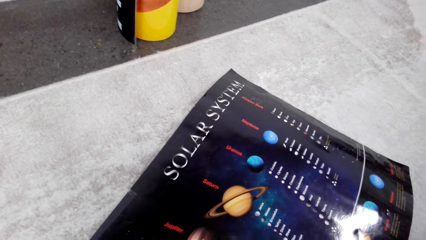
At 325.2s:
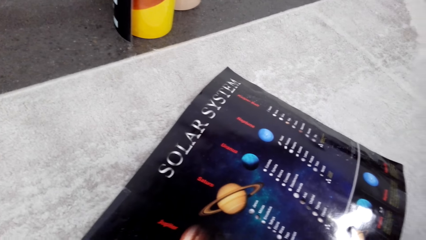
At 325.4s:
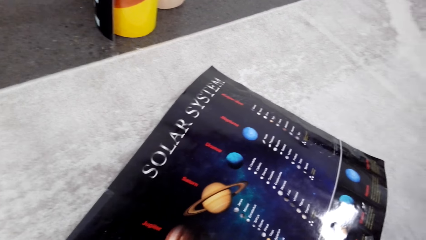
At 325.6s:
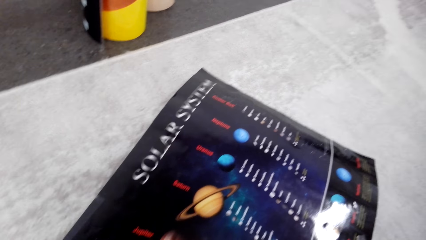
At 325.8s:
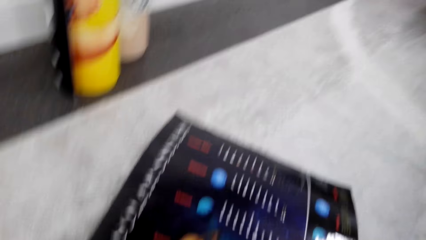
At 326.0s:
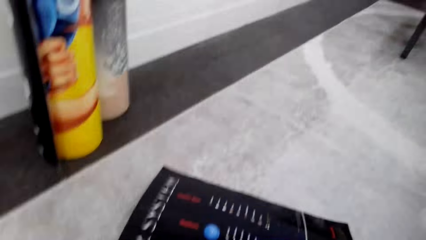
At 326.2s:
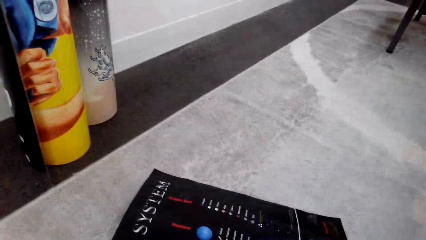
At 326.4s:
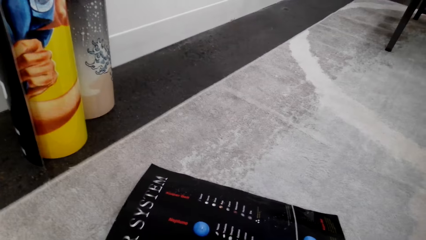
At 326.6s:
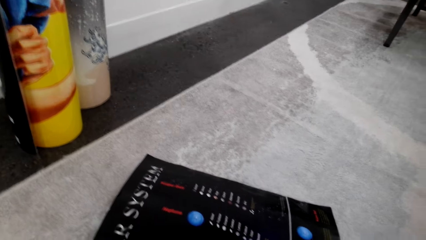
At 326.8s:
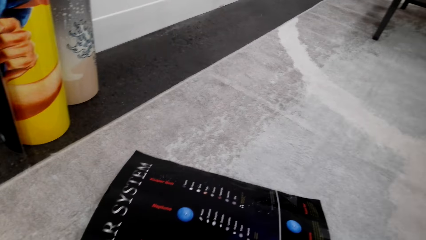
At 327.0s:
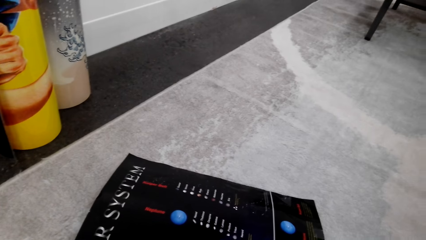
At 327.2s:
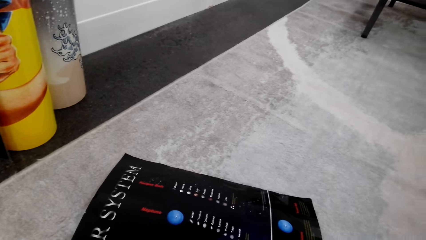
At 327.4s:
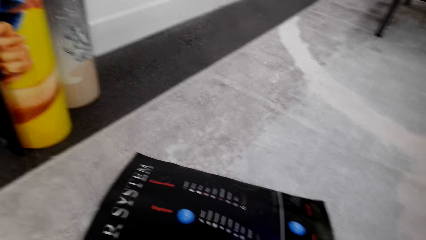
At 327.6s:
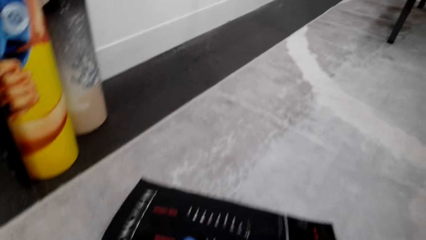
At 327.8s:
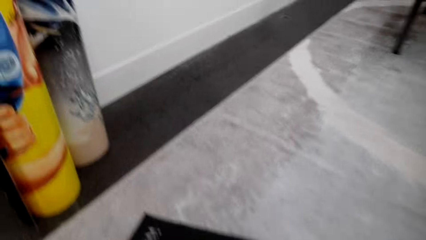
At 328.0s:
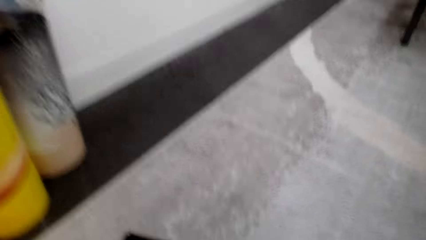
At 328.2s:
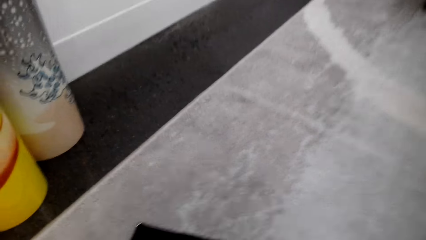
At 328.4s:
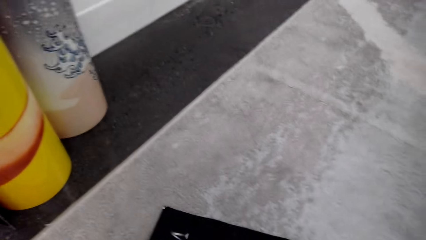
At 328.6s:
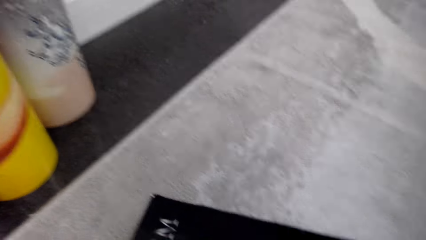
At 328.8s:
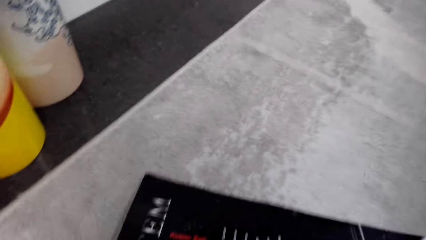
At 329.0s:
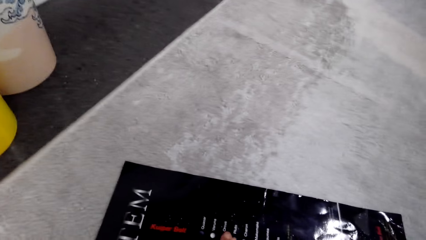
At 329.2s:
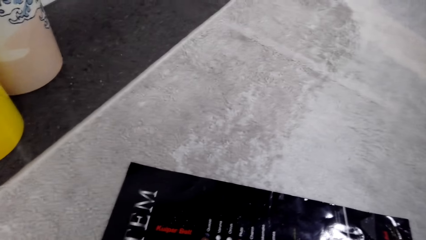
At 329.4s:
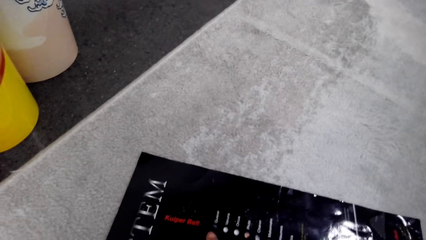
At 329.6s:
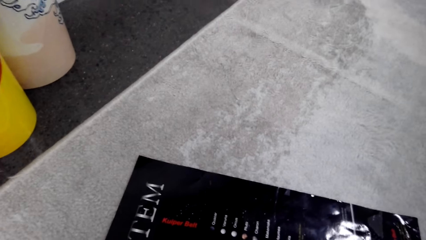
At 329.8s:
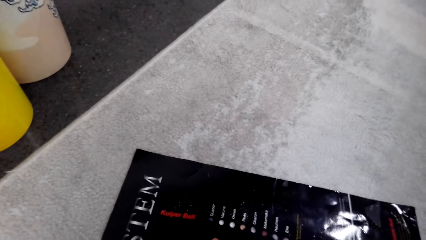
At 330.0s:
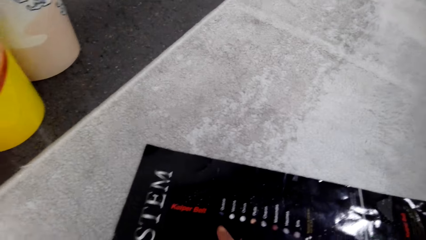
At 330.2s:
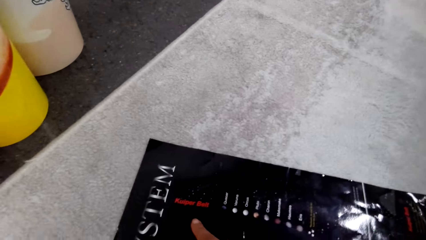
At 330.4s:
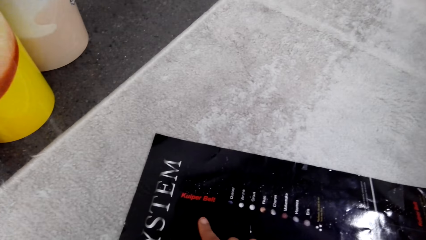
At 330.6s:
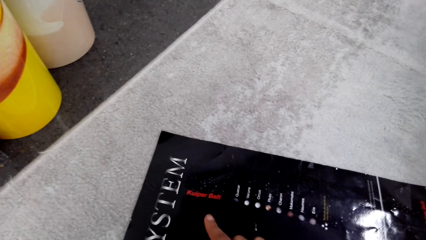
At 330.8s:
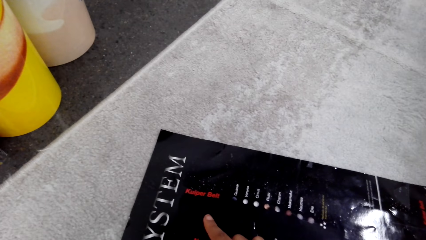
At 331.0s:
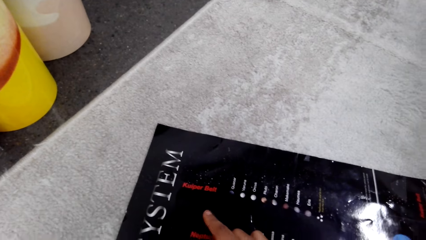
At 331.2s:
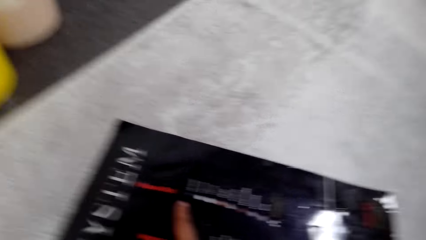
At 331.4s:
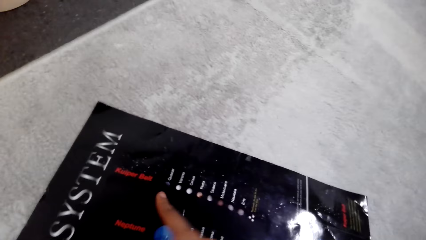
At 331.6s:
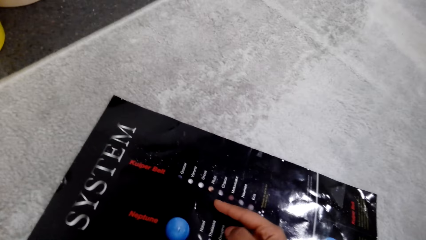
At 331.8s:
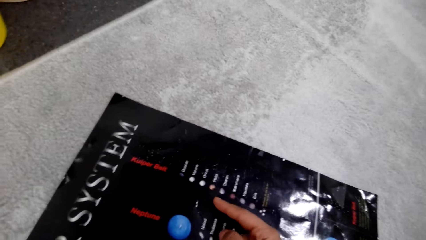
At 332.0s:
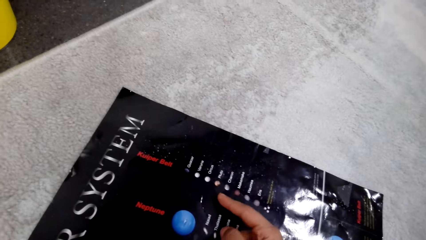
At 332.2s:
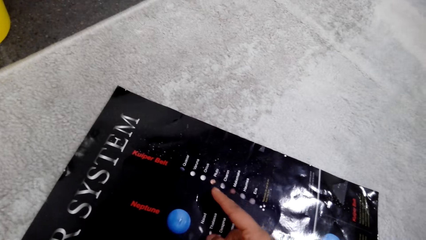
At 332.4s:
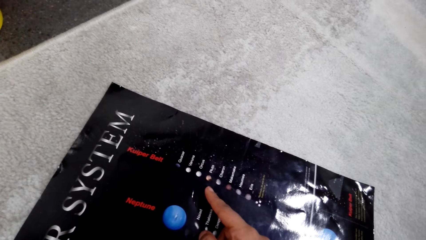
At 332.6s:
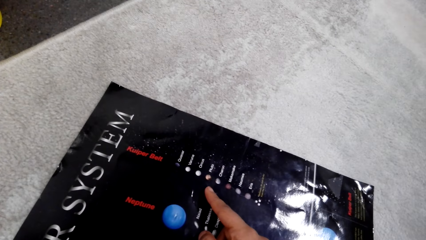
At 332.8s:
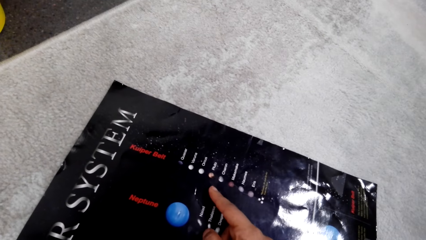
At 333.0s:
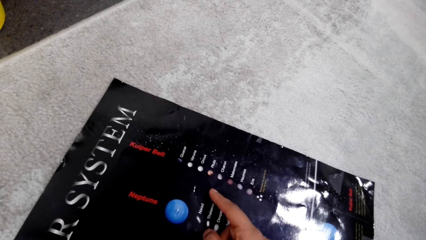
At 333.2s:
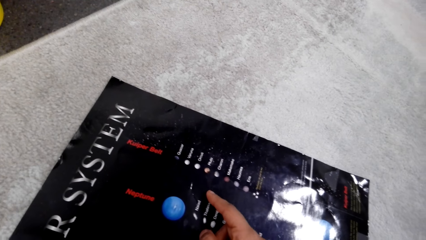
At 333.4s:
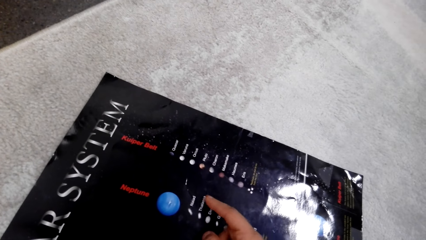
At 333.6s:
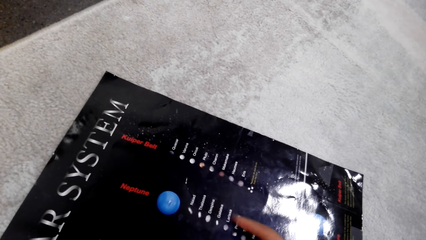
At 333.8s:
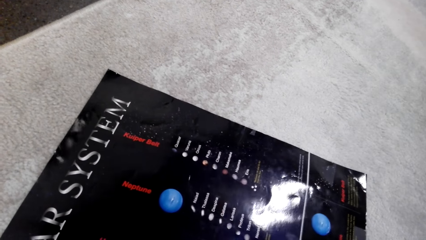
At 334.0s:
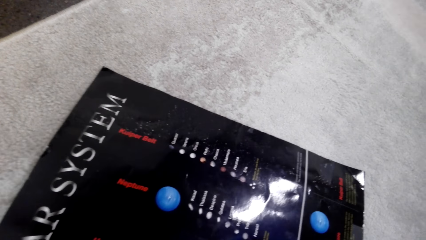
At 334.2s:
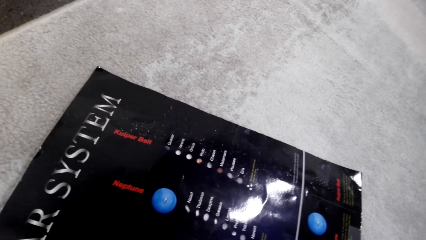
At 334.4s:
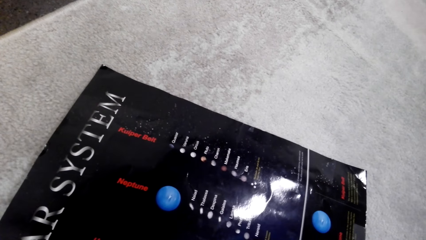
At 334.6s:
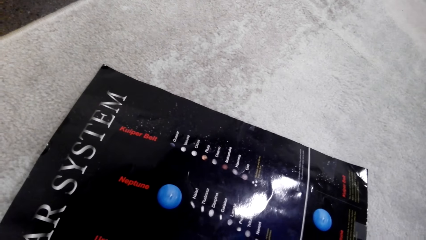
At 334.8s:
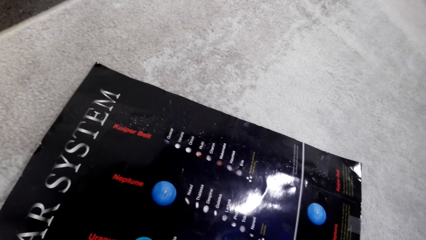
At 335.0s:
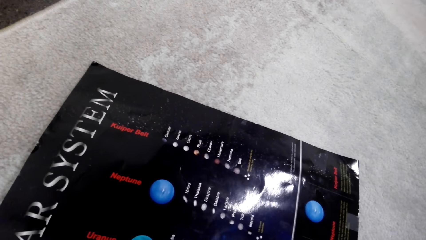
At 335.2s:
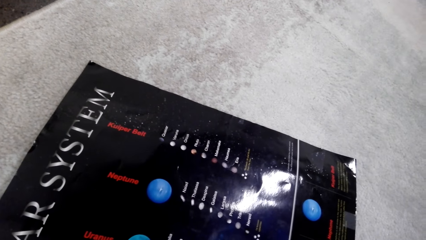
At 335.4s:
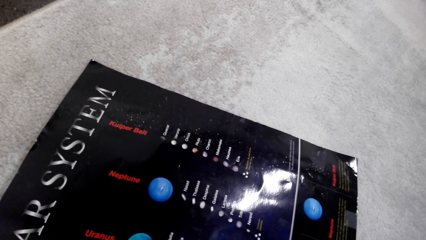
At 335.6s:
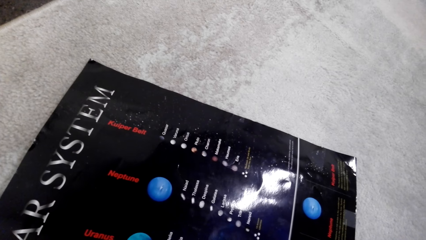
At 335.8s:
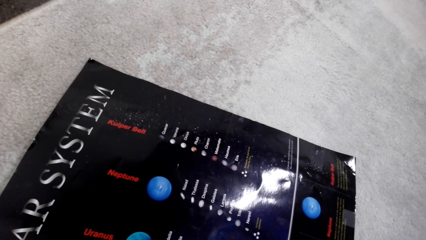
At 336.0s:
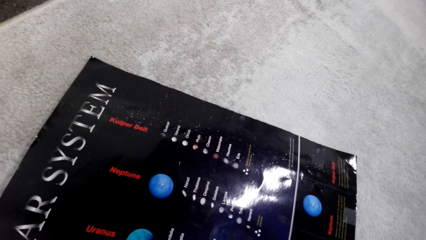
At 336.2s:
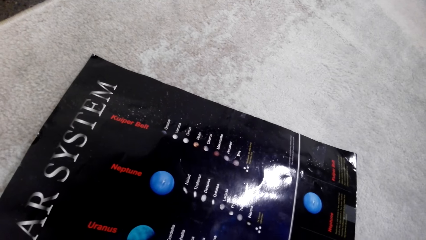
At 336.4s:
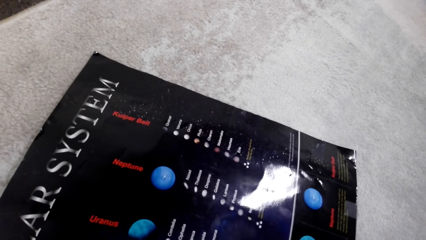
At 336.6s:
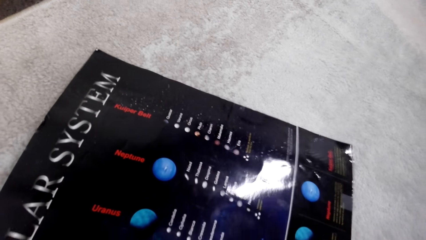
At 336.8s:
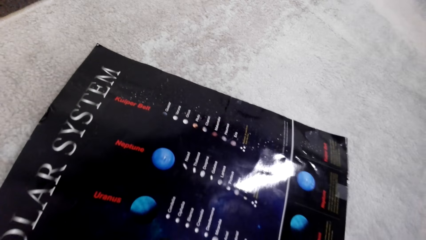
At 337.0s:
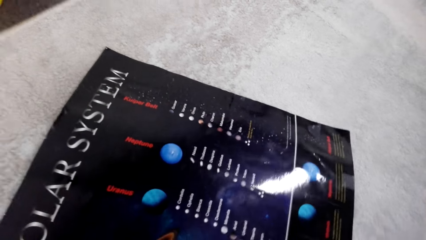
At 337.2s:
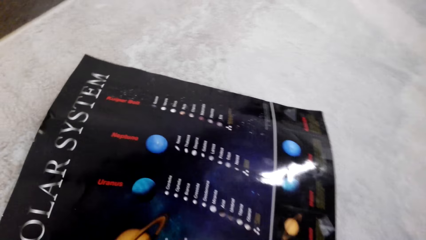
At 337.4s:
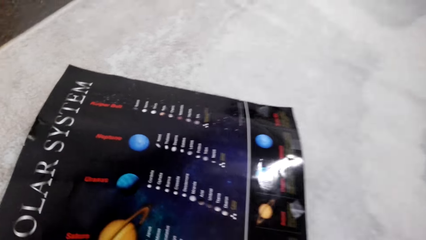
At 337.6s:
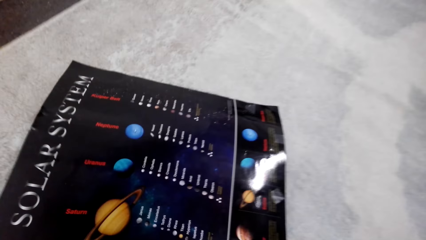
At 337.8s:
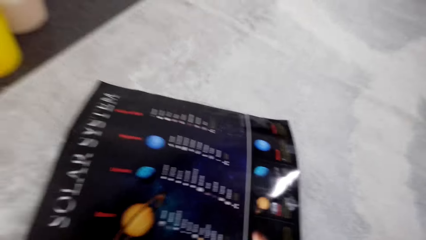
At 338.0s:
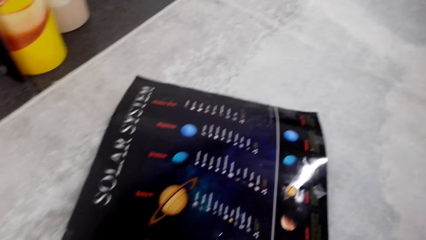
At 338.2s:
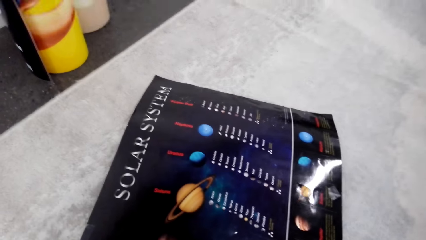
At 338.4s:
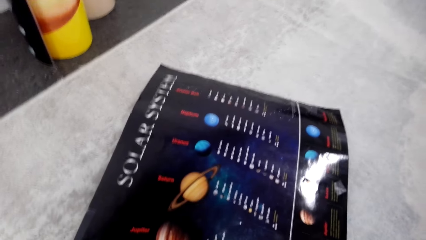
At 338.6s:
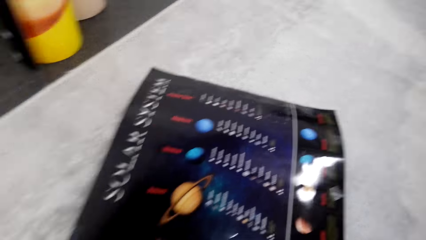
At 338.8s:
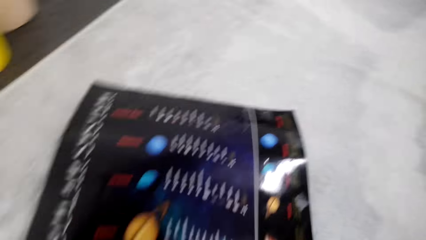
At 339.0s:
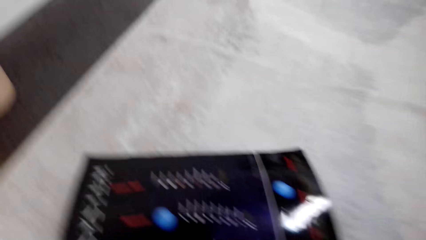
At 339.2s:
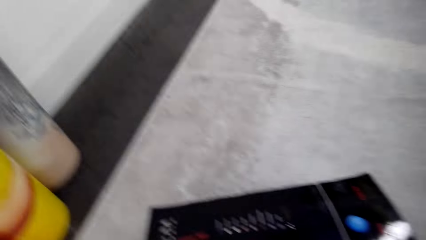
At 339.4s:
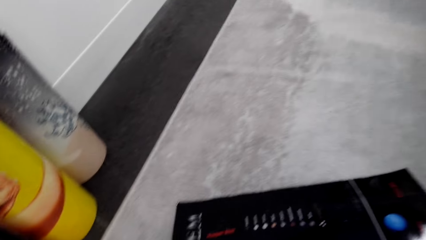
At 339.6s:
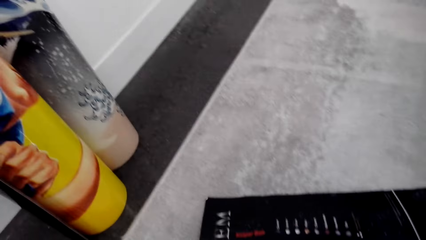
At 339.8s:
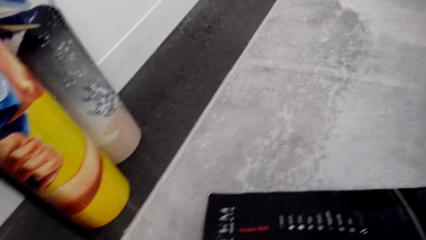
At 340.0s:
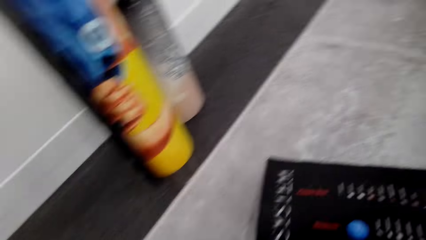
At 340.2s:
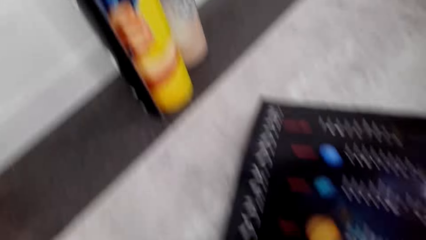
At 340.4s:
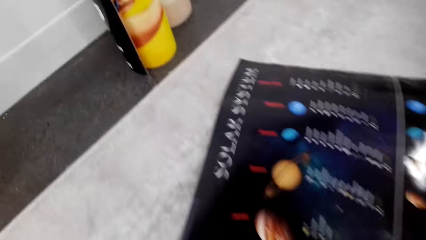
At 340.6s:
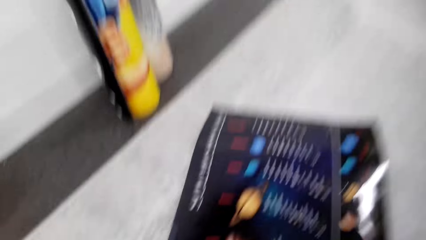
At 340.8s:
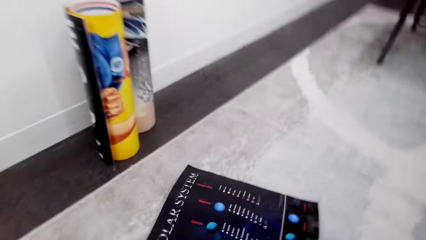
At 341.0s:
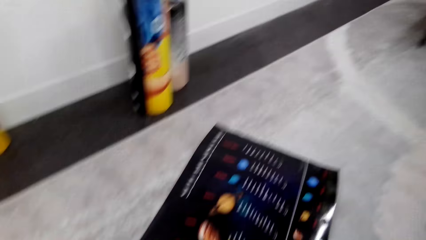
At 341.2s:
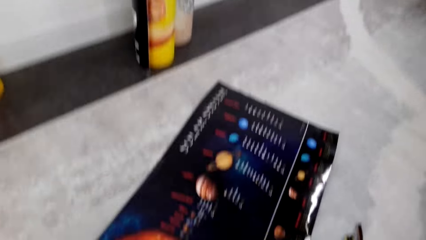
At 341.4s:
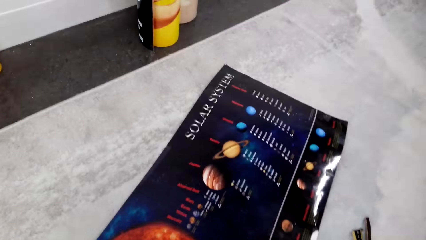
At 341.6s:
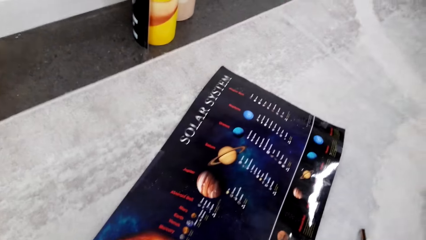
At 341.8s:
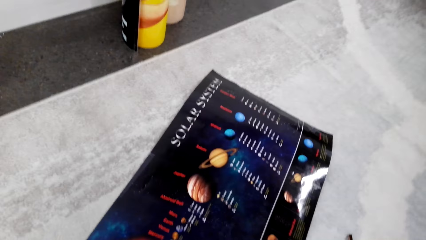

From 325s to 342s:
The camera wearer places her right finger on the poster. She moves her right finger on the poster.
